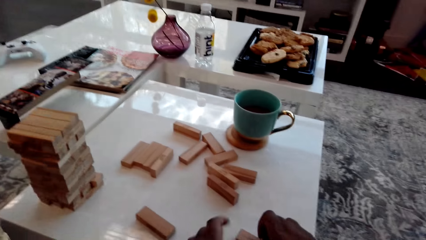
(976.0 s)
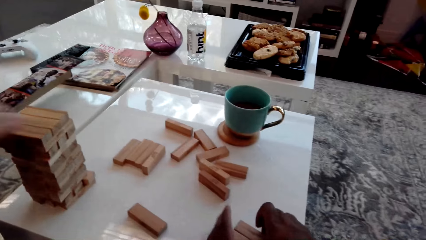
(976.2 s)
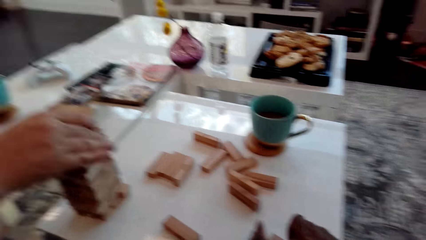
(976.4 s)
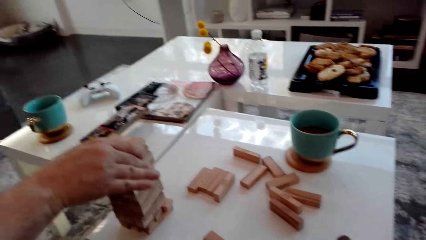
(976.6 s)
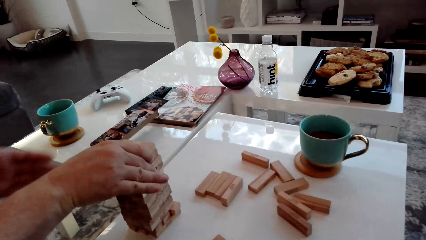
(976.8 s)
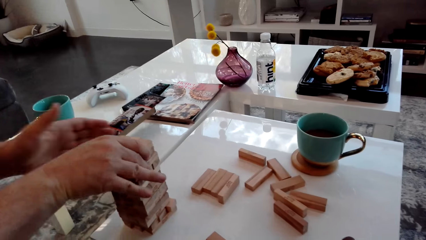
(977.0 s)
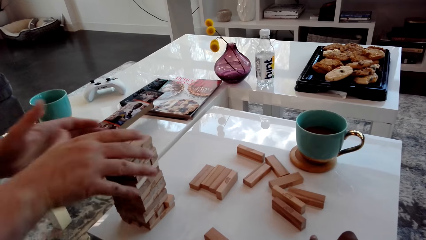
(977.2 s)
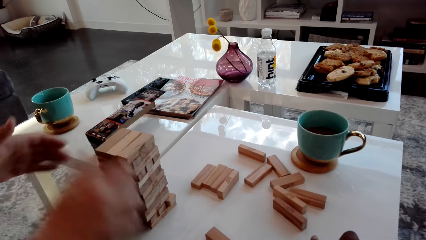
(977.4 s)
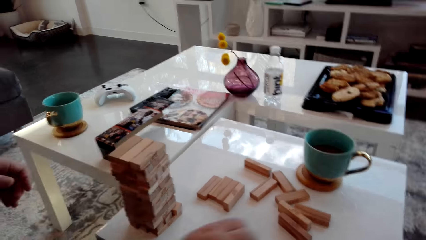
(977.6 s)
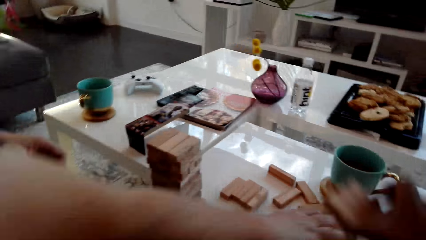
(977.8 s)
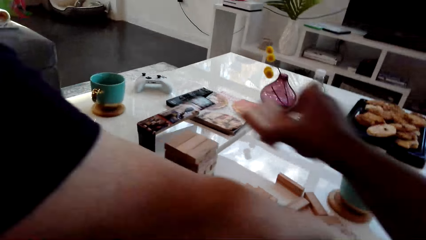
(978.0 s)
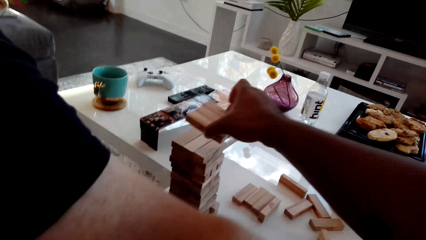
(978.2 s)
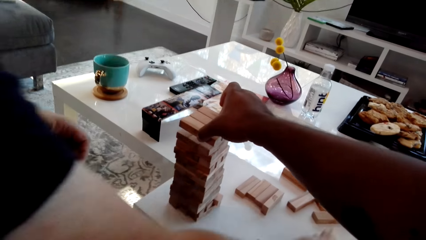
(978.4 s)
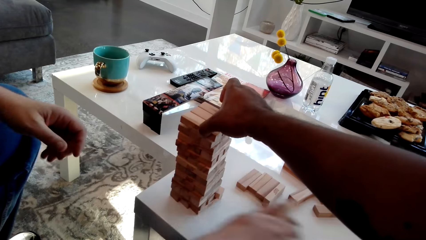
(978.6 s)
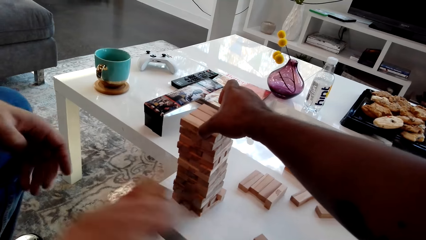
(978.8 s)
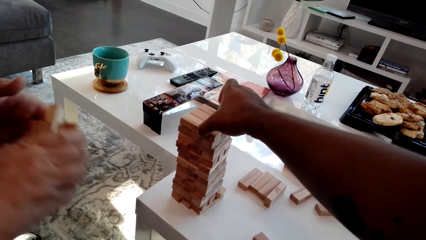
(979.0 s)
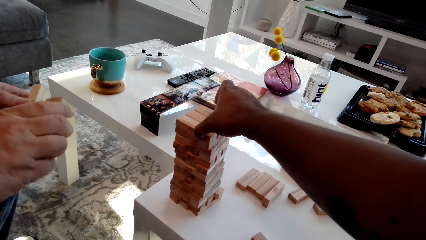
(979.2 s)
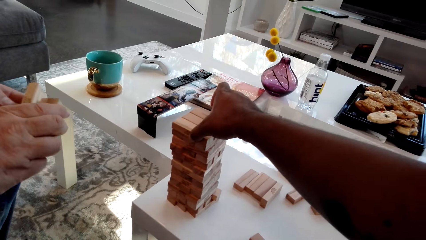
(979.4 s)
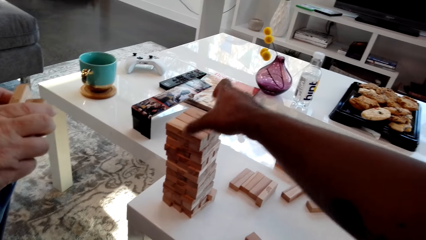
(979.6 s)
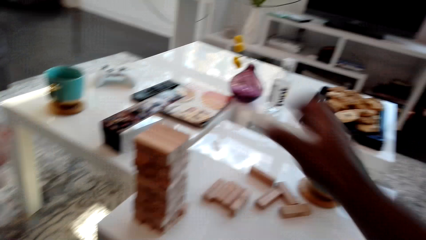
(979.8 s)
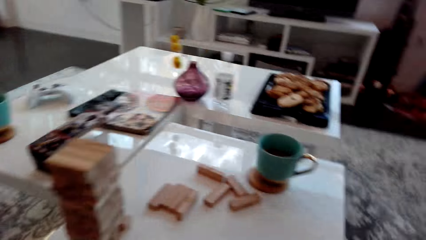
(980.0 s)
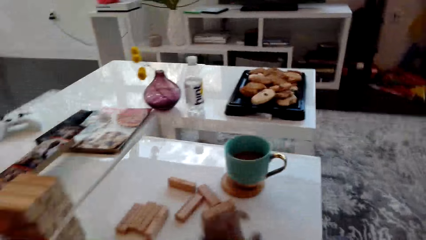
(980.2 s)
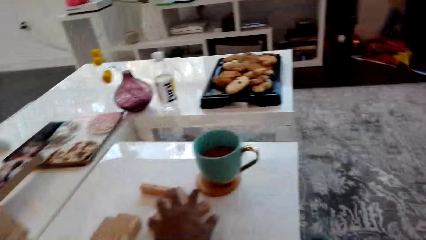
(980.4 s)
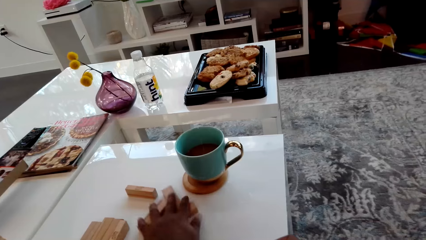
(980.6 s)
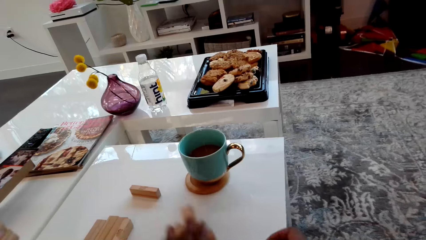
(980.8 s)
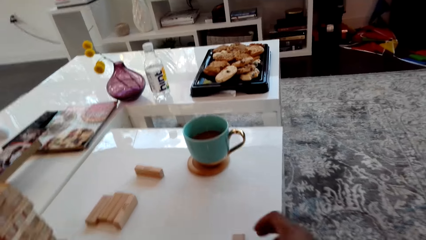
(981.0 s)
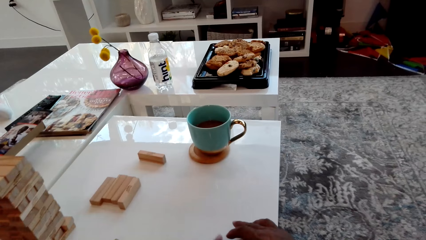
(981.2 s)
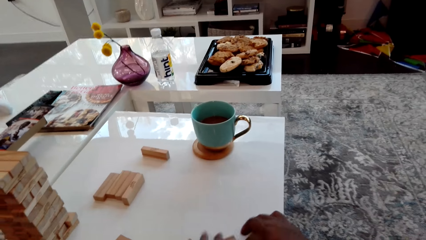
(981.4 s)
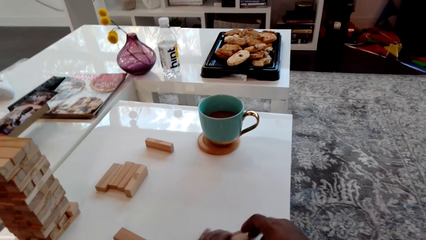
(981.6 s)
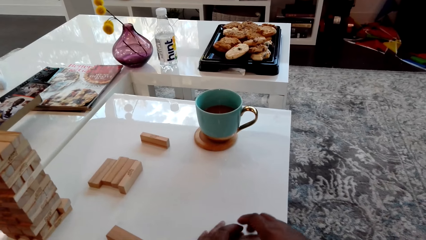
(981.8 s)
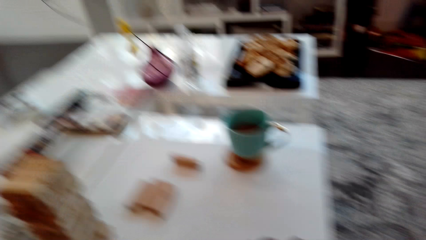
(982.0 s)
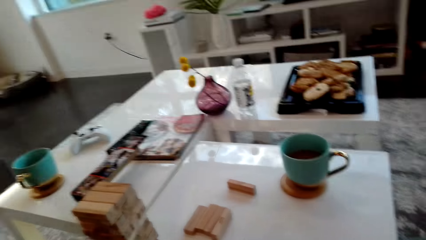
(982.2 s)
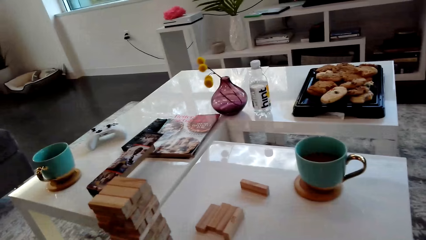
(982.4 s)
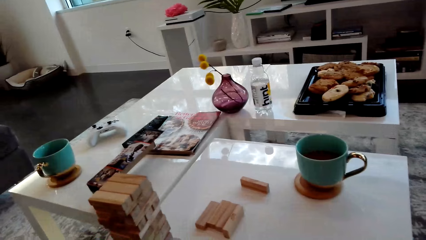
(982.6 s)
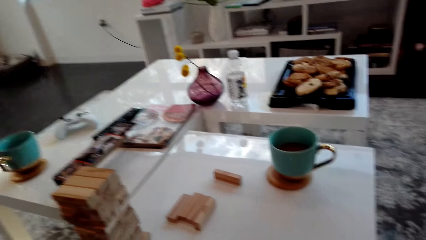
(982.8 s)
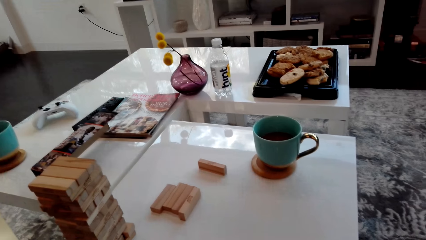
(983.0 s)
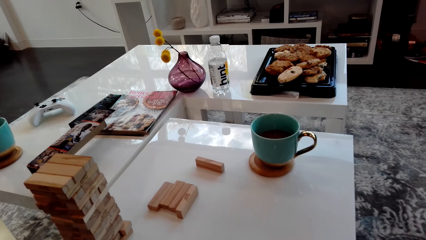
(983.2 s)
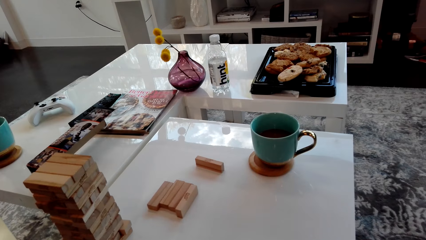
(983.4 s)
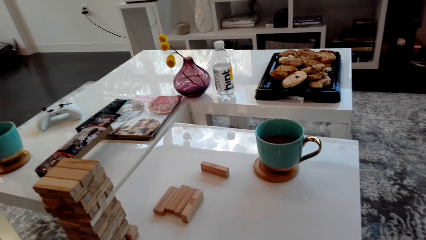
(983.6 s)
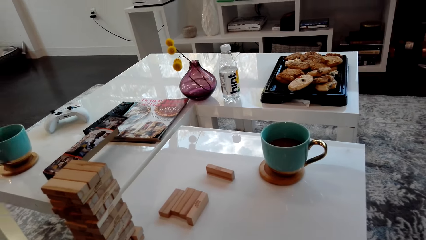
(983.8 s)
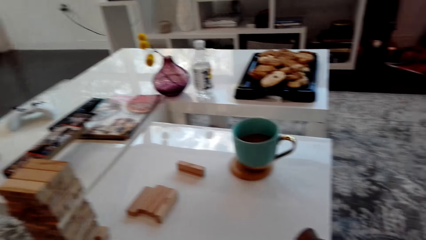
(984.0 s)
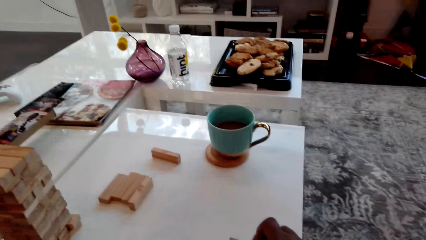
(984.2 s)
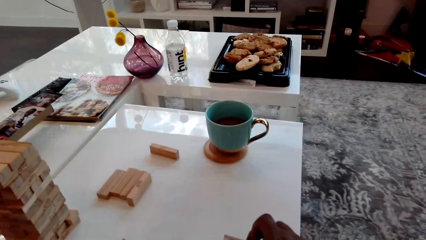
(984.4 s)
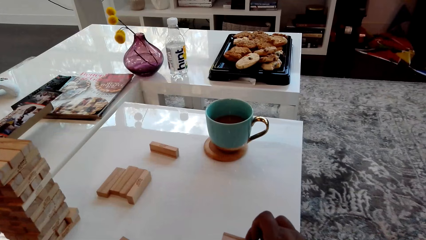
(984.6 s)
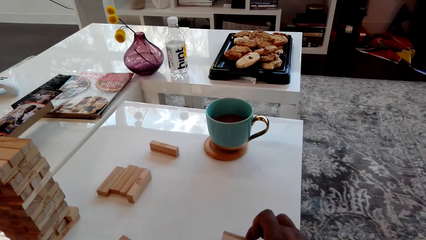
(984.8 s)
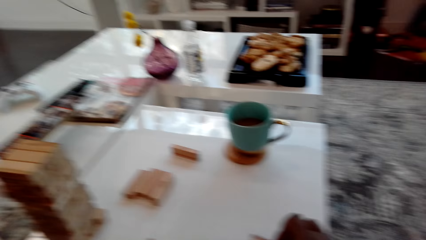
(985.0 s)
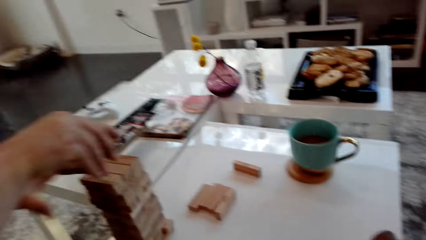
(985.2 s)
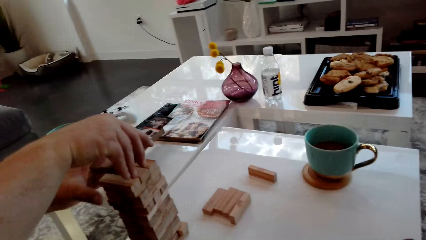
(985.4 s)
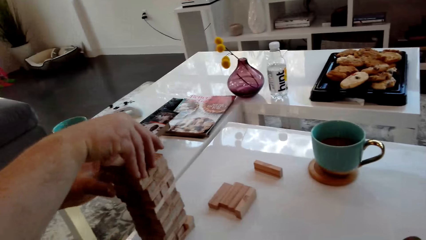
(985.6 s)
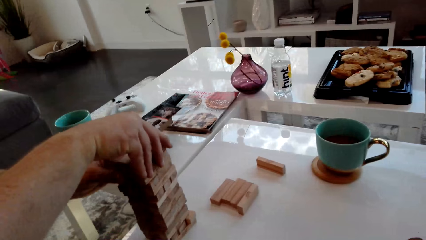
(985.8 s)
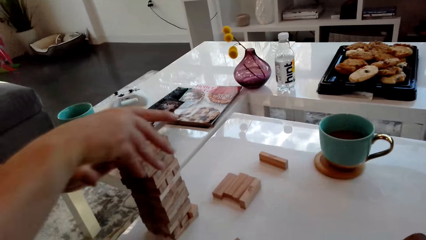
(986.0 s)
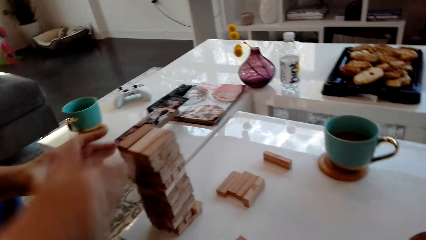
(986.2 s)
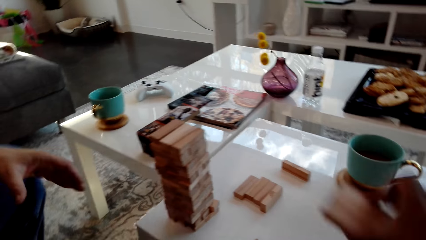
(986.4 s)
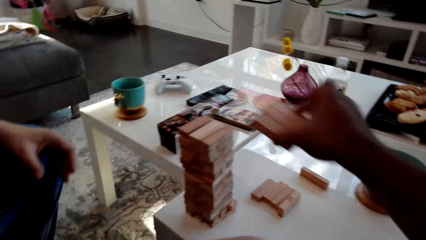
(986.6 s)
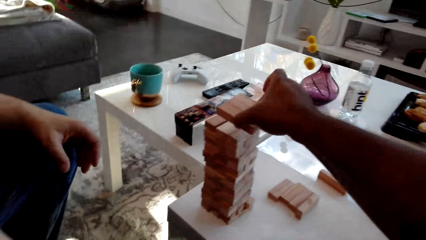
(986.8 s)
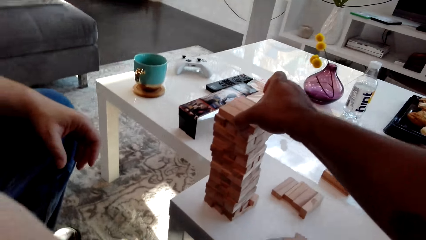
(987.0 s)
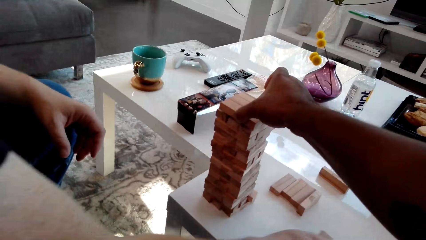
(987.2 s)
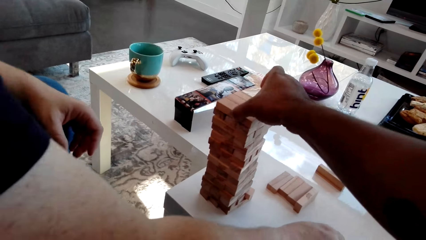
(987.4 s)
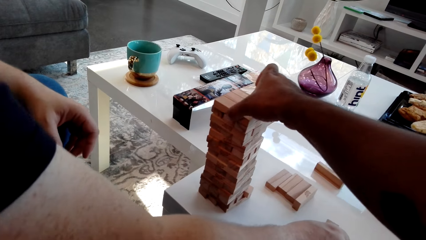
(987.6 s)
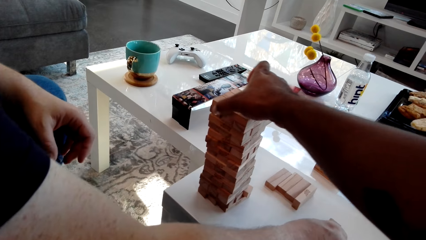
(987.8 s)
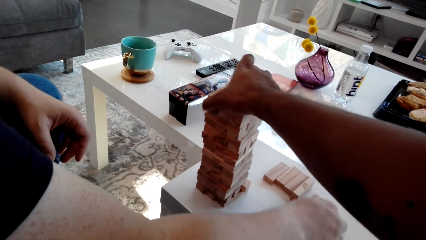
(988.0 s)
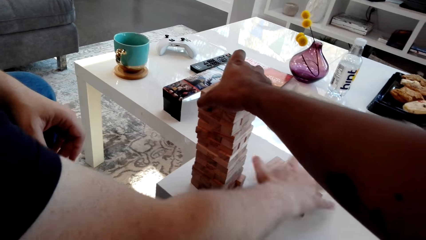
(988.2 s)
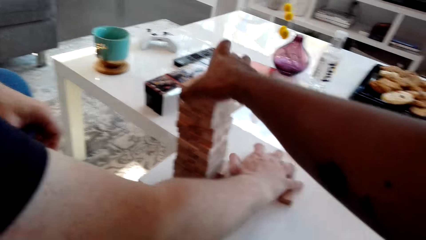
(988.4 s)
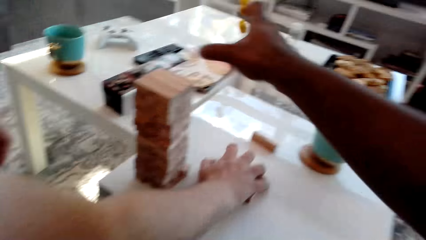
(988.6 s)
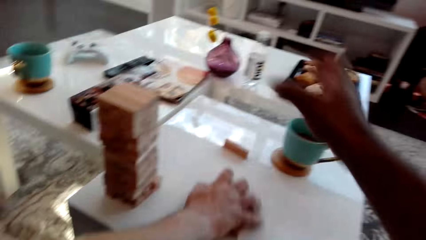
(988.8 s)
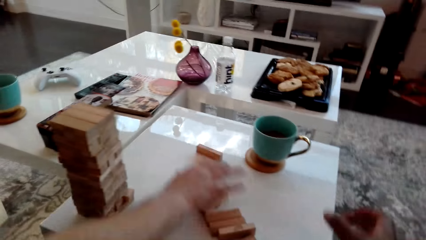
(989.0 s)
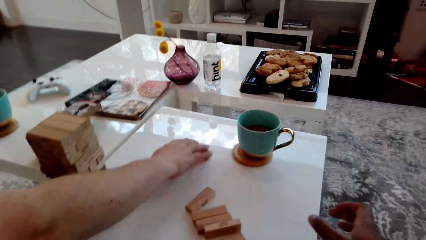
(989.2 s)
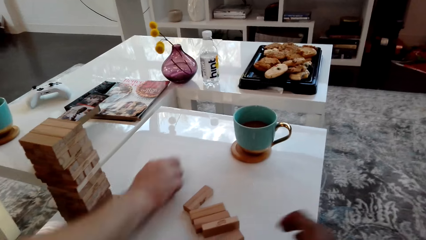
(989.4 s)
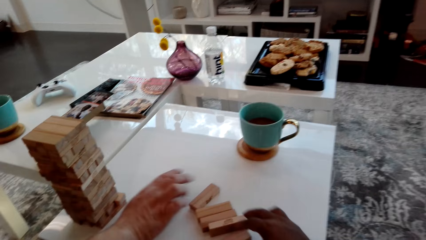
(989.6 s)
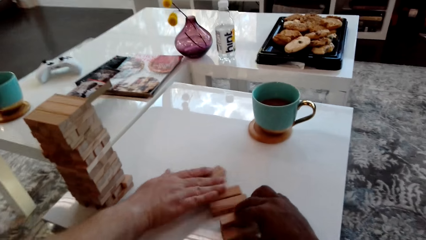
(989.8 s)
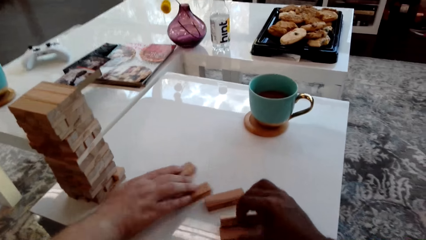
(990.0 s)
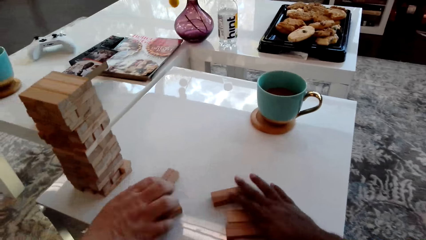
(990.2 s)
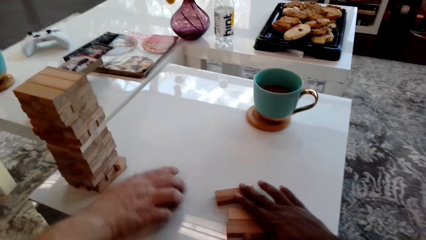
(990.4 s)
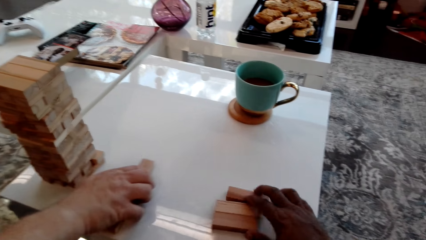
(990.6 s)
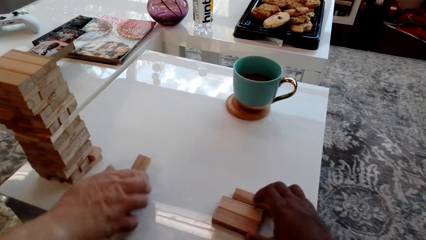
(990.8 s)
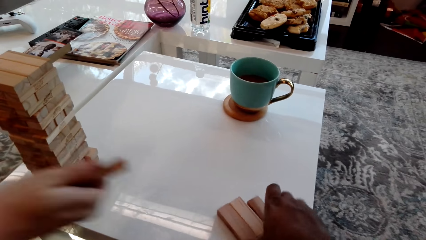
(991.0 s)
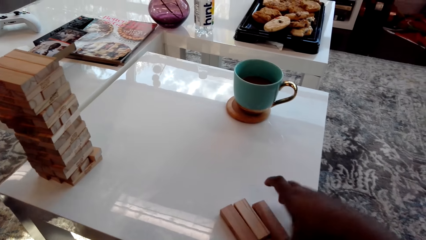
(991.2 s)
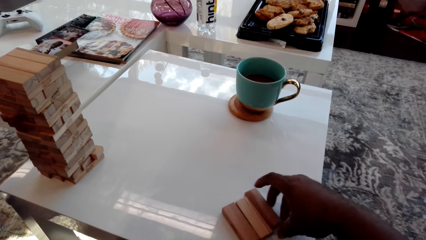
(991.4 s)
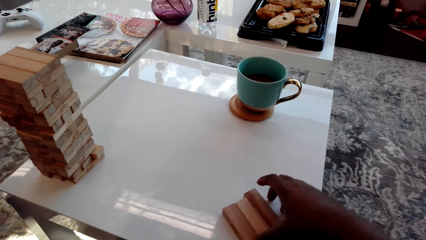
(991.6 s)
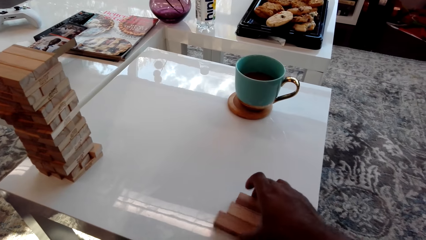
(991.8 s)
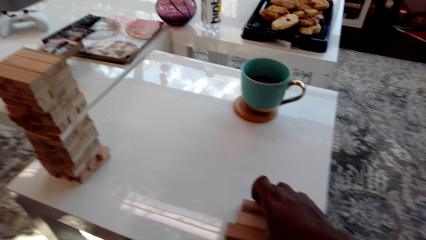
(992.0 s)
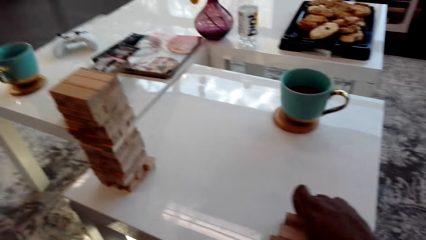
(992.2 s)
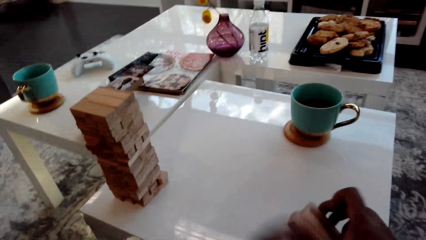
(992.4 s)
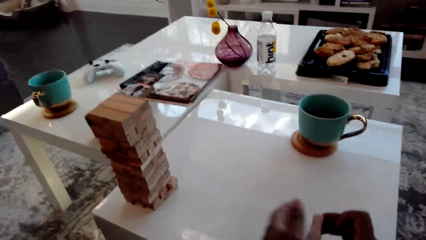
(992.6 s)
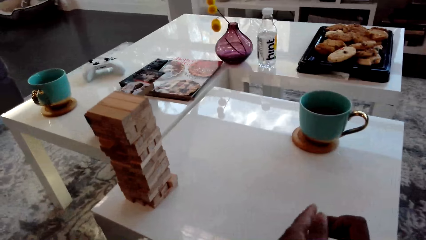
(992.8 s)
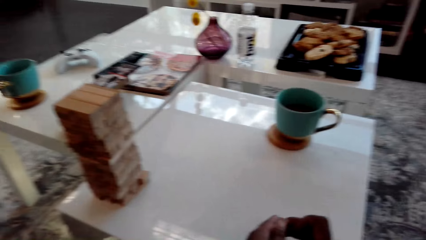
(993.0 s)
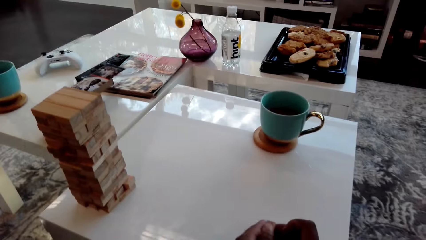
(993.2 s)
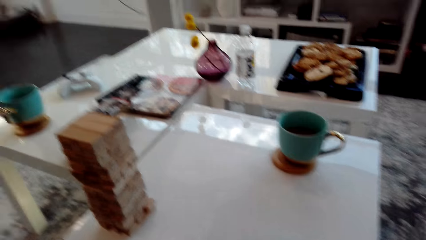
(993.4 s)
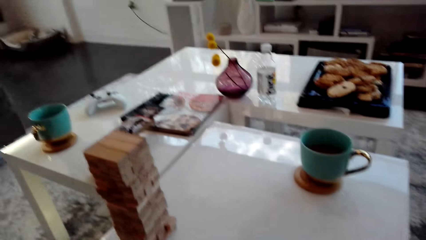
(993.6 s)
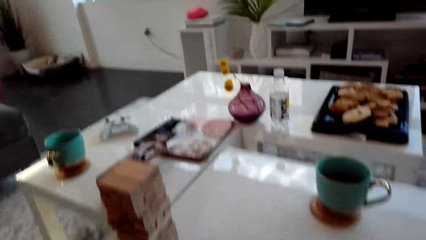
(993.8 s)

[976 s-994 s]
The man places the wooden block on the block tower and takes a wooden block from the table. The camera wearer places the wooden blocks on the block tower and takes a wooden block from the table. The man places the wooden block on the block tower. The camera wearer places the wooden blocks on the block tower. The man takes a wooden block from the table. The camera wearer takes a wooden block from the table.
